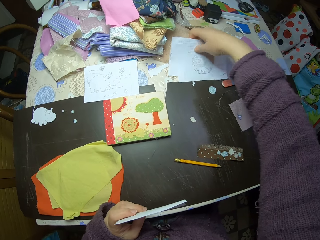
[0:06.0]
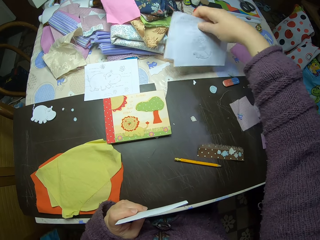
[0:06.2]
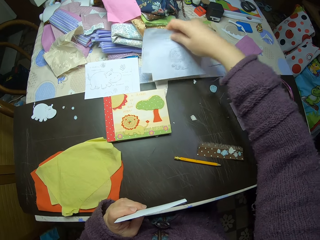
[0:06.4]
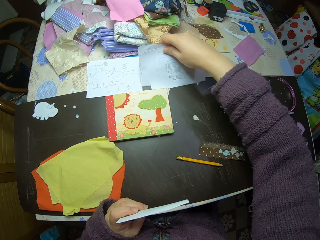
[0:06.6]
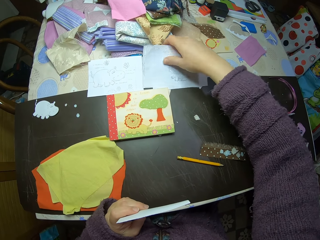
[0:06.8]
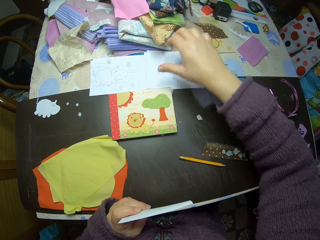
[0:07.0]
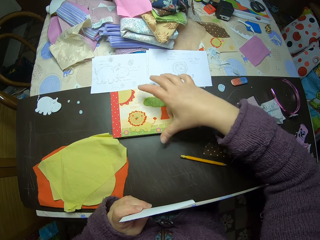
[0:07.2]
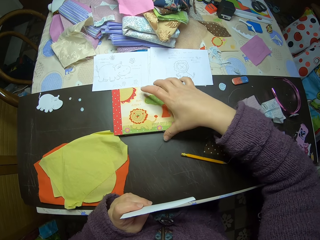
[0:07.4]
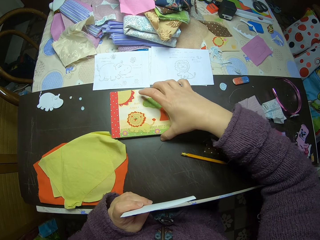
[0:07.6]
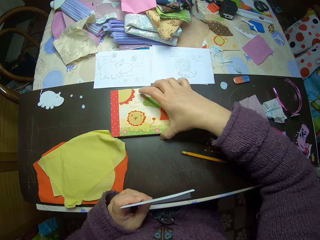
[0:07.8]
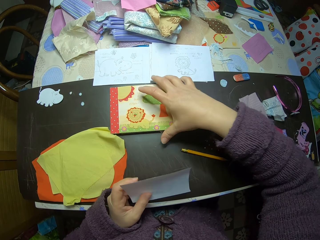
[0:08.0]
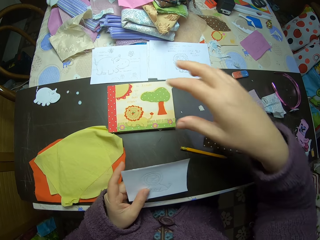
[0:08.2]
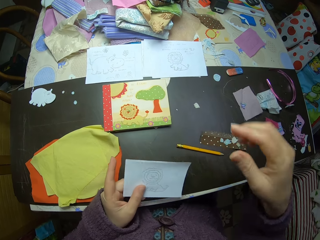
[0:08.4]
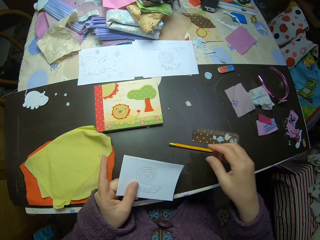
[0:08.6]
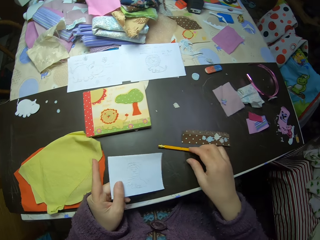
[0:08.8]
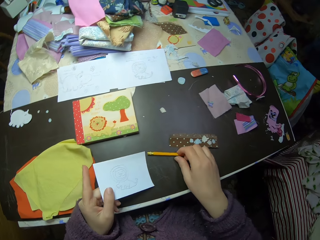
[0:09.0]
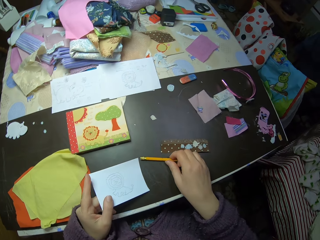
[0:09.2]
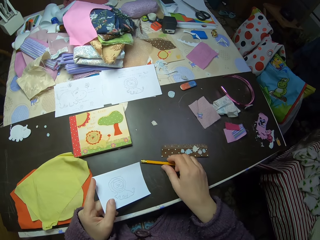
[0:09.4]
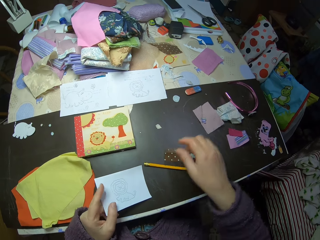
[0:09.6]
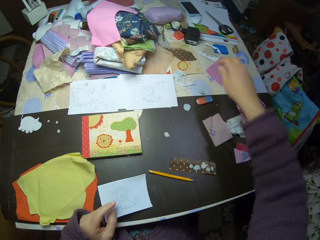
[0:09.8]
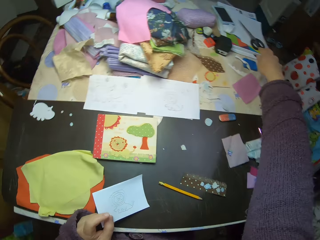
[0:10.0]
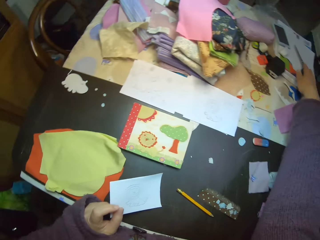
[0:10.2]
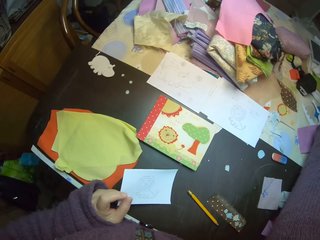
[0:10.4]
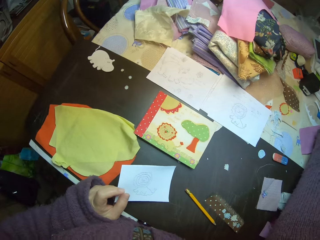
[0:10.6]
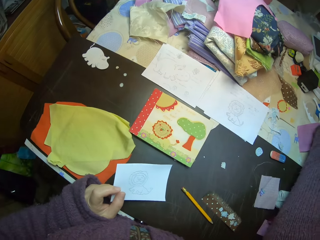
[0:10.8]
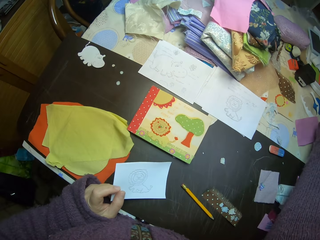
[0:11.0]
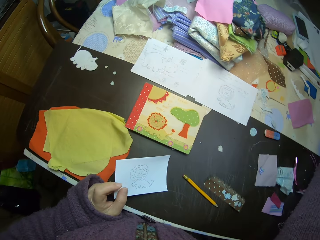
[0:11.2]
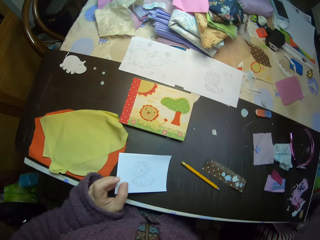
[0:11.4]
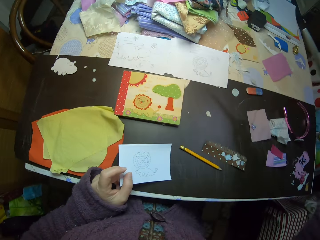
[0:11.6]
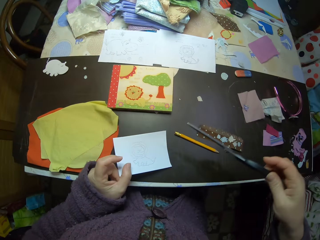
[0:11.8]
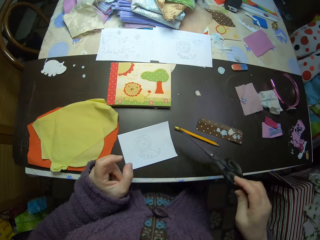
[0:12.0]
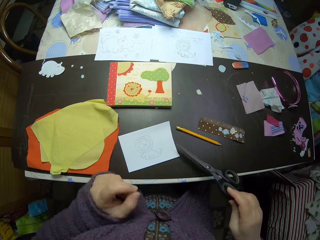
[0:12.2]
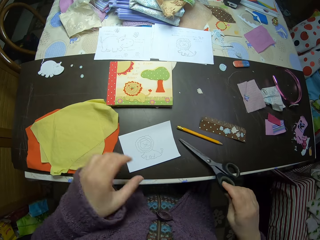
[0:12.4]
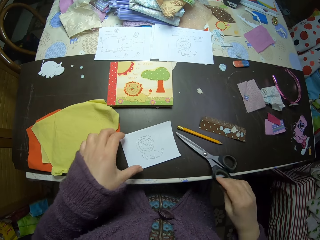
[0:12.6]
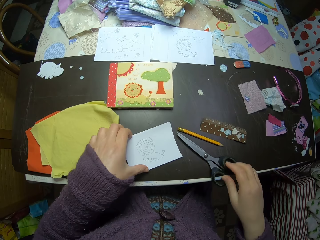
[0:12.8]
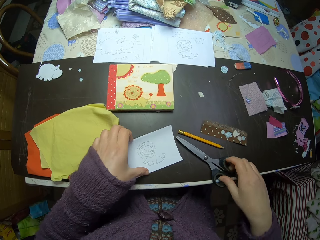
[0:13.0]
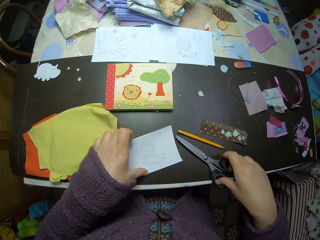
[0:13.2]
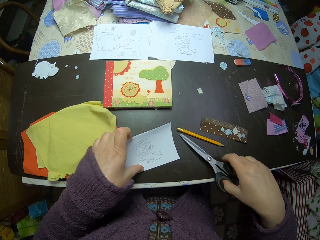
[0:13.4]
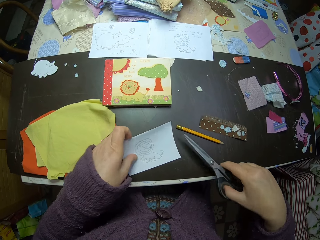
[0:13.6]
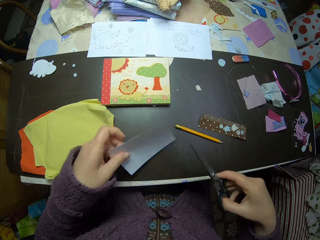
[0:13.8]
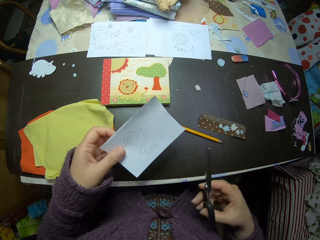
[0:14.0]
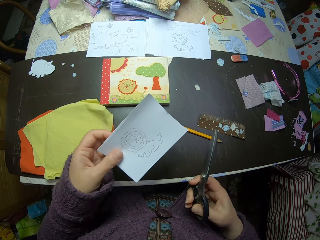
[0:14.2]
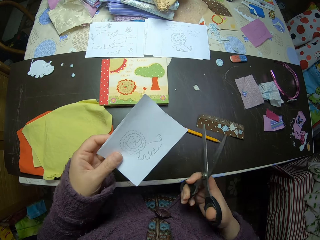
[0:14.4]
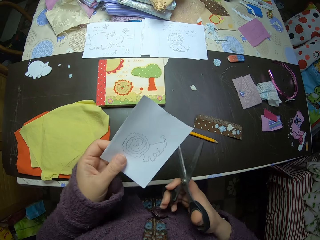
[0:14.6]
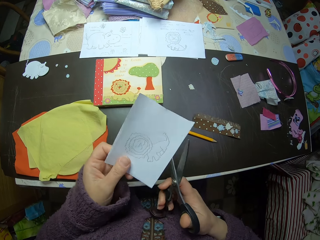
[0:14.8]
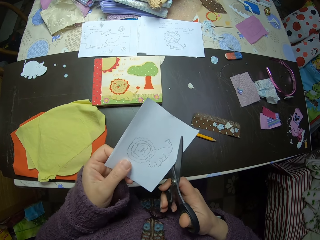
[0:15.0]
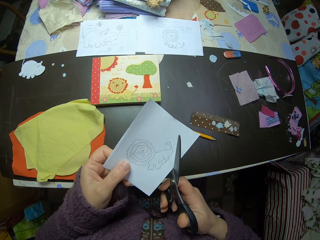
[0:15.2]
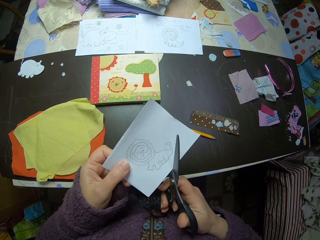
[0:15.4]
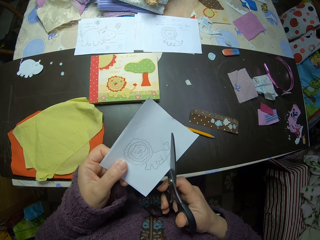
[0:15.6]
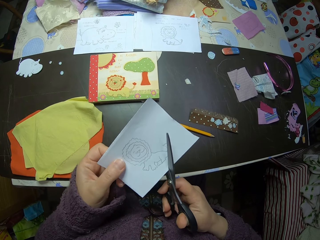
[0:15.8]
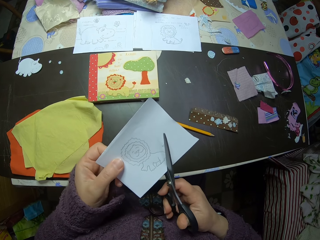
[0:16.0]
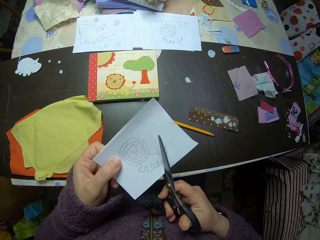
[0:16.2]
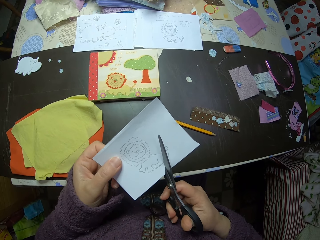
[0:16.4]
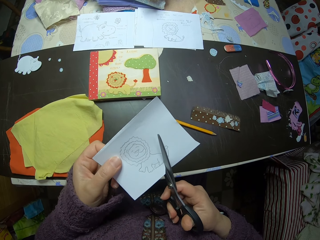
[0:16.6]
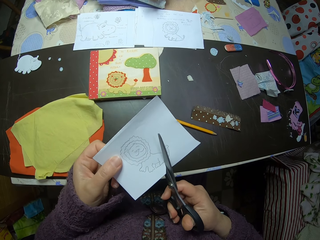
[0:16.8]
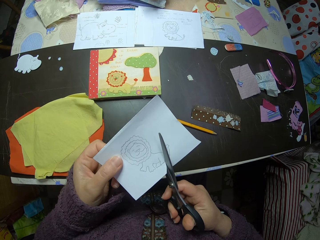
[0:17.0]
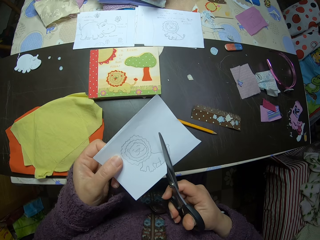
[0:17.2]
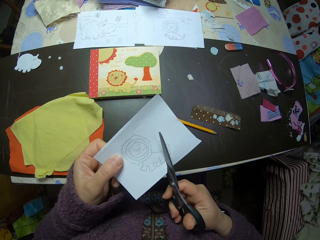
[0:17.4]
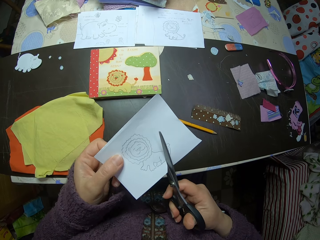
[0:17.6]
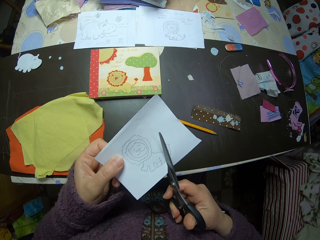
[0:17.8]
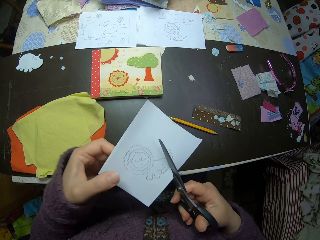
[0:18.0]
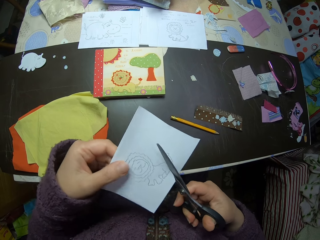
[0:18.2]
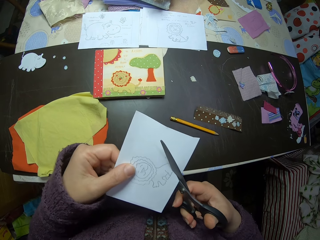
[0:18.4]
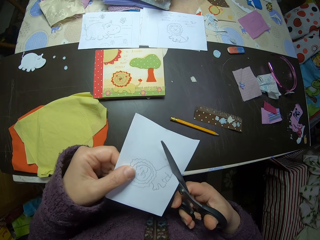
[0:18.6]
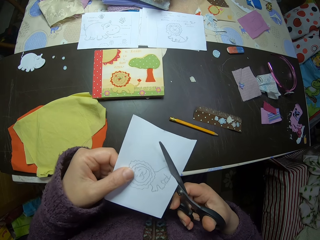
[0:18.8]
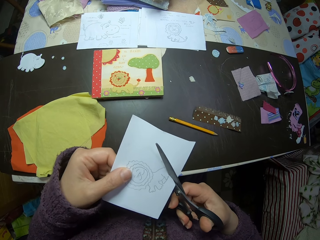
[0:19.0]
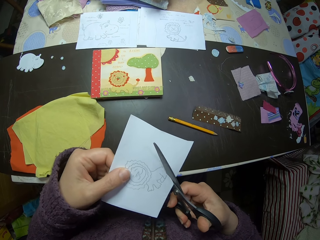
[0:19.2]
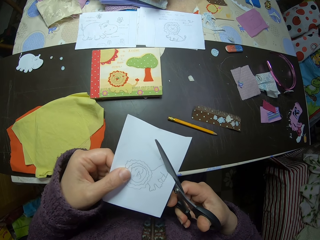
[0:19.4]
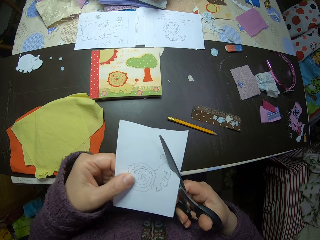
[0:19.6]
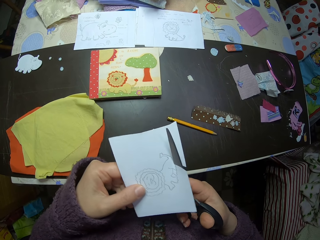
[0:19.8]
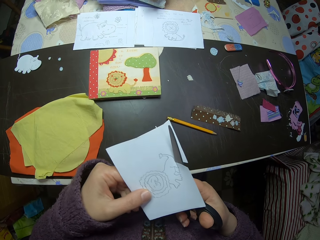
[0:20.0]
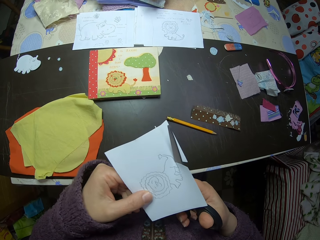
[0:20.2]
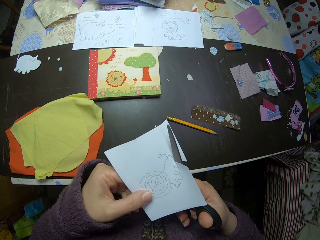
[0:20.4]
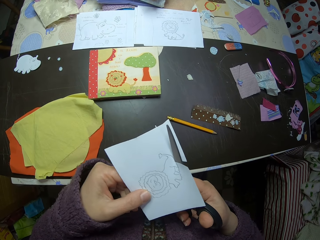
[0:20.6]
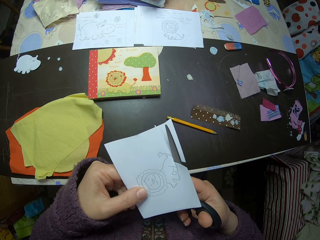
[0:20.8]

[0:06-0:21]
The camera wearer picks drawn papers. She adjusts another paper on the table. She places the drawn papers on the table. She touches a fabric. She adjusts a book on the table with her right hand. She removes her hand from the book. She touches the pencil with her right hand. She removes her hand from the pencil. She picks up a scissors from the table. She places the scissors on the table. She picks up the scissors from the table with her right hand. She cuts a drawn piece of paper into the shape of a lion using the scissors in her right hand.

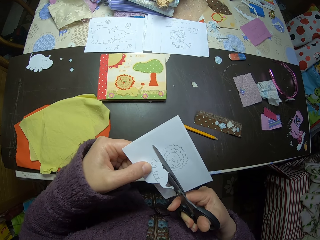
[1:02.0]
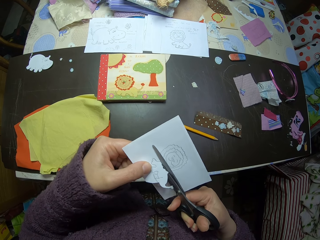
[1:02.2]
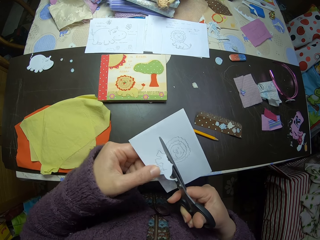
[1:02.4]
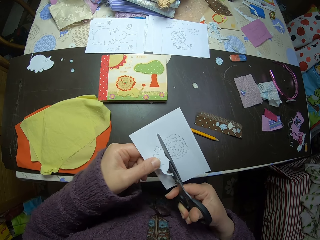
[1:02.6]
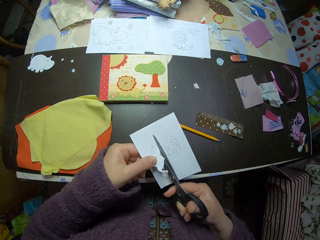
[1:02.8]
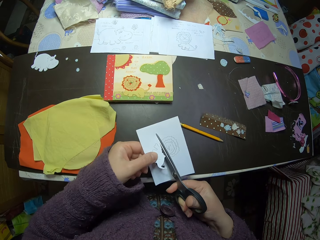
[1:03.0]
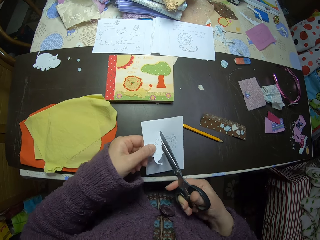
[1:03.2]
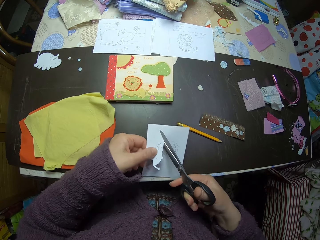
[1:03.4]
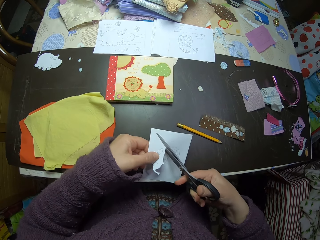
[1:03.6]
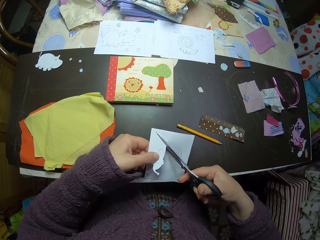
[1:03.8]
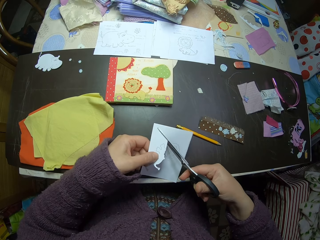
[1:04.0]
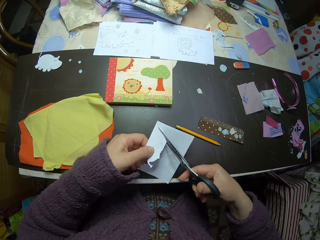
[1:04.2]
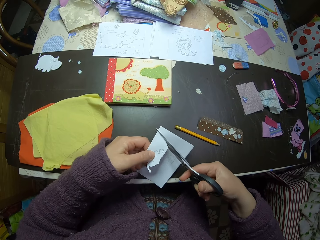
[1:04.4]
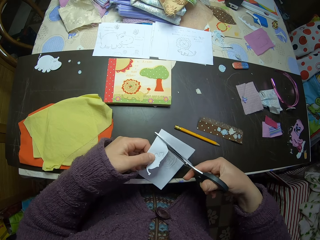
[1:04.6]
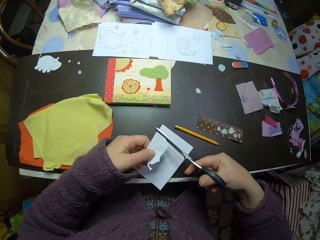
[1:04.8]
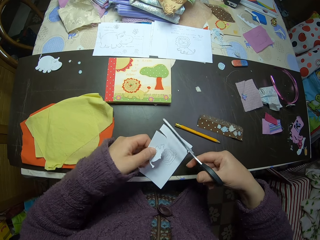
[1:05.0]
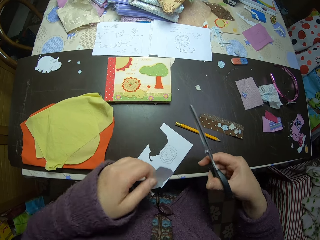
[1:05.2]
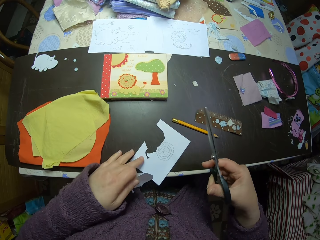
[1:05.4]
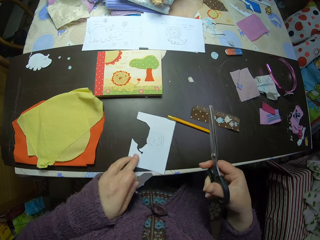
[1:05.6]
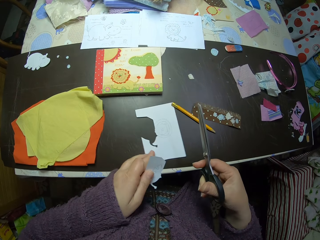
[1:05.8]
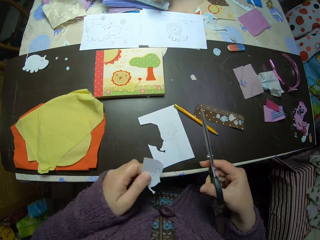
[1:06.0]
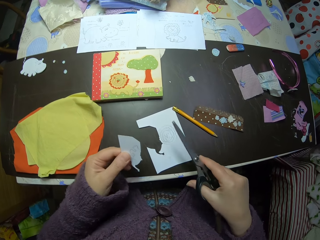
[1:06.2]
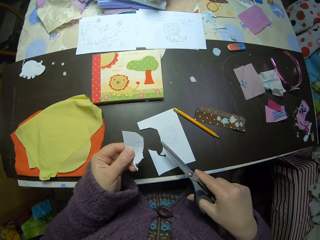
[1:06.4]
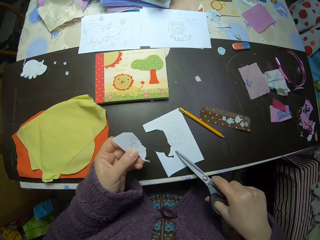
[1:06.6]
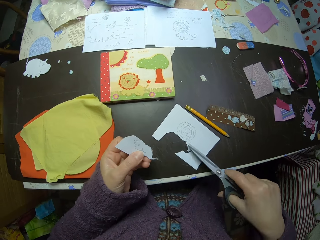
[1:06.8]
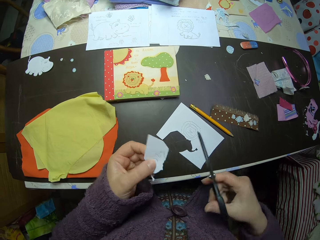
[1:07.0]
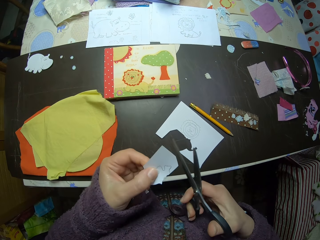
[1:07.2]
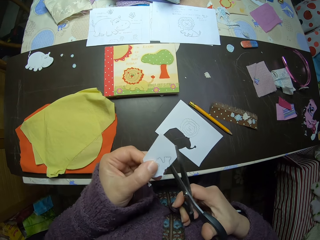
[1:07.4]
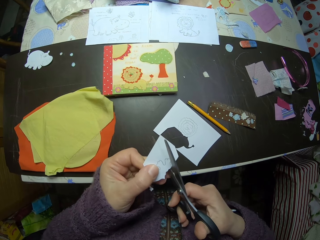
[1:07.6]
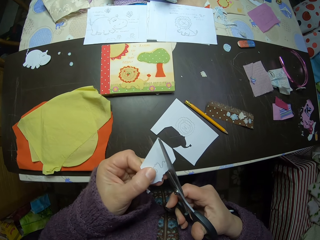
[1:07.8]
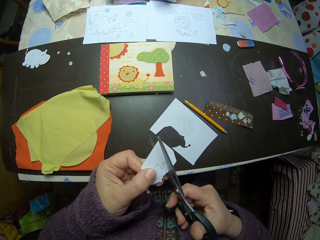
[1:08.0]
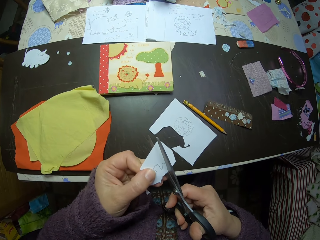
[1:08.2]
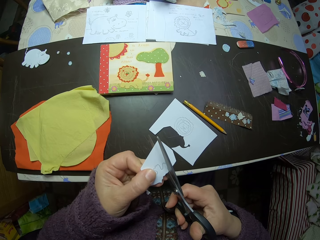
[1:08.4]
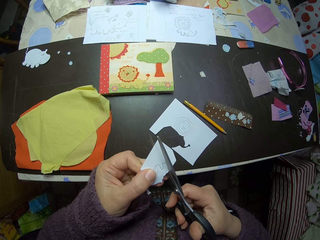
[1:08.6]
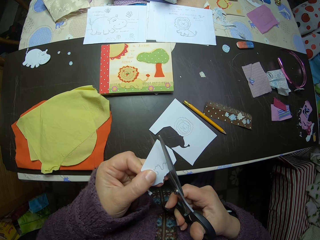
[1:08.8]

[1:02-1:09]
The camera wearer puts a cut piece of paper on the table. He pushes the paper using his left hand on the table. He pushes the paper using a scissors on the table. He cuts a drawn piece of paper into the shape of a lion using the scissors.
